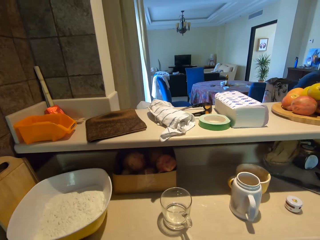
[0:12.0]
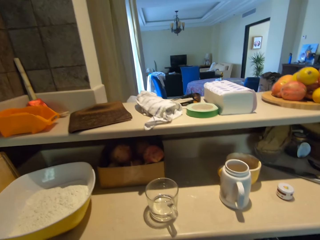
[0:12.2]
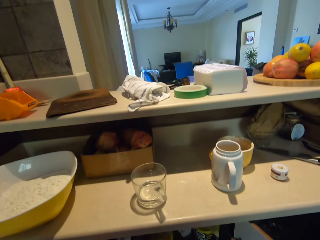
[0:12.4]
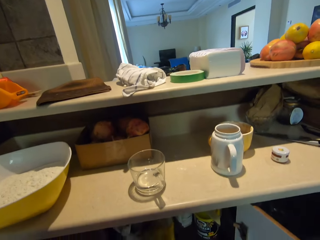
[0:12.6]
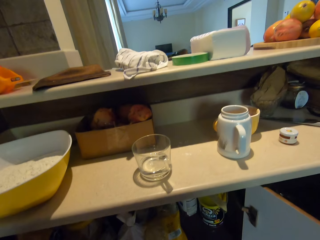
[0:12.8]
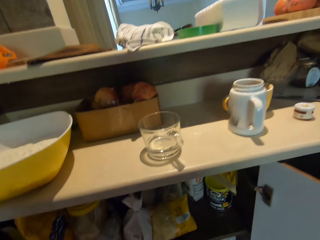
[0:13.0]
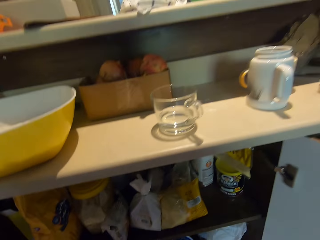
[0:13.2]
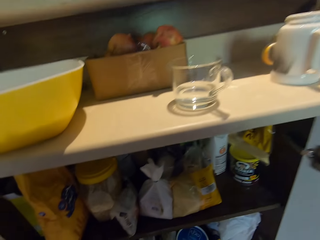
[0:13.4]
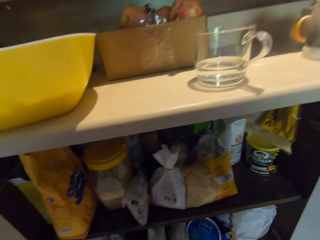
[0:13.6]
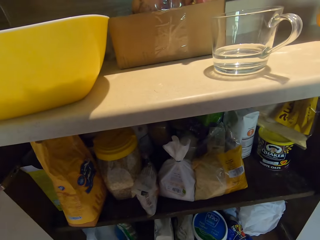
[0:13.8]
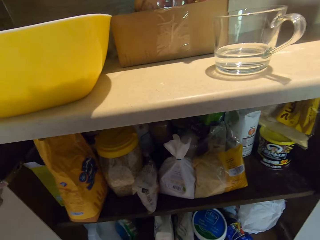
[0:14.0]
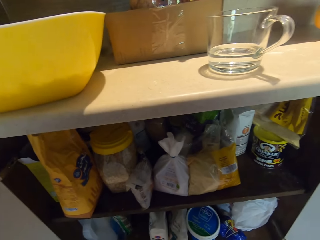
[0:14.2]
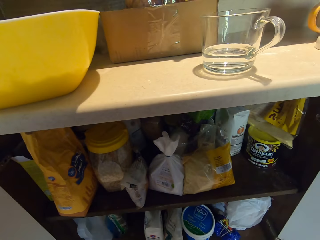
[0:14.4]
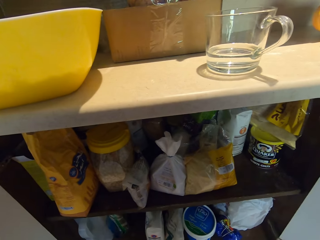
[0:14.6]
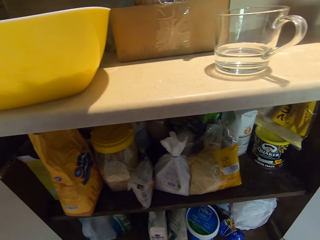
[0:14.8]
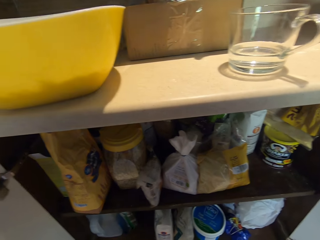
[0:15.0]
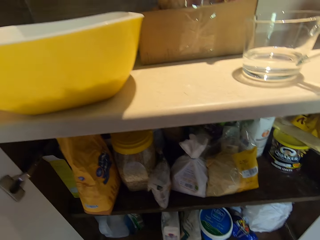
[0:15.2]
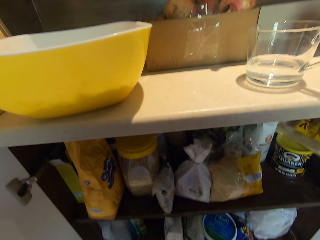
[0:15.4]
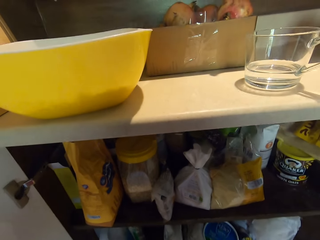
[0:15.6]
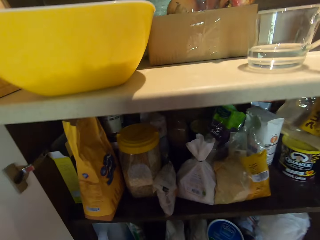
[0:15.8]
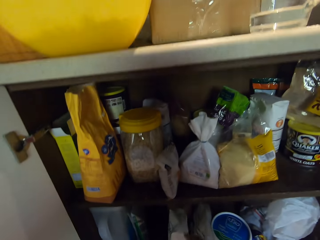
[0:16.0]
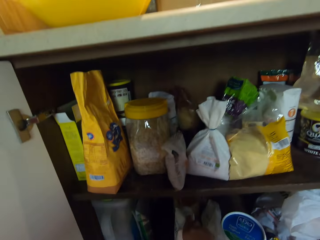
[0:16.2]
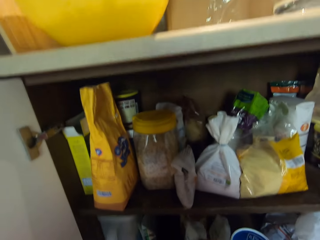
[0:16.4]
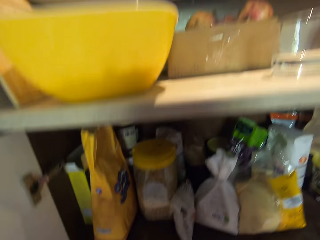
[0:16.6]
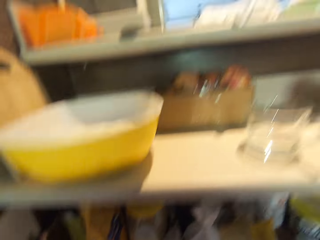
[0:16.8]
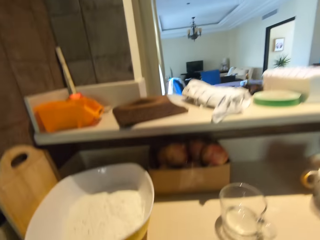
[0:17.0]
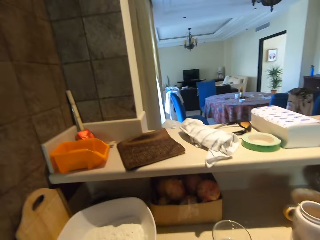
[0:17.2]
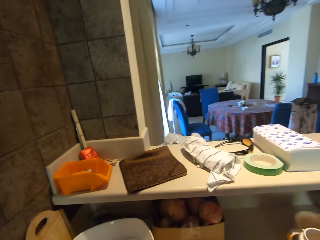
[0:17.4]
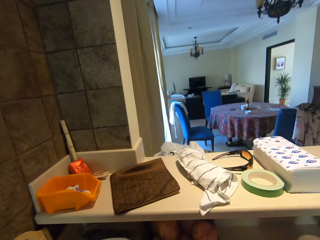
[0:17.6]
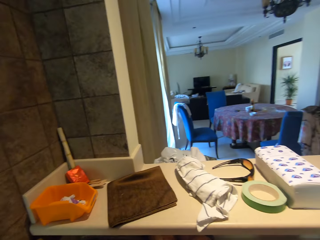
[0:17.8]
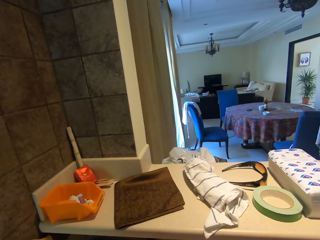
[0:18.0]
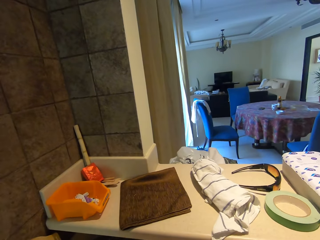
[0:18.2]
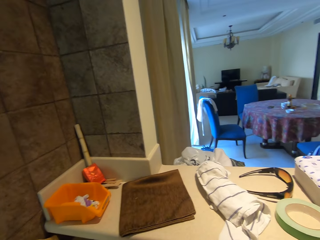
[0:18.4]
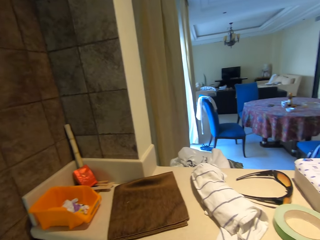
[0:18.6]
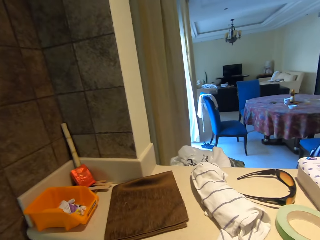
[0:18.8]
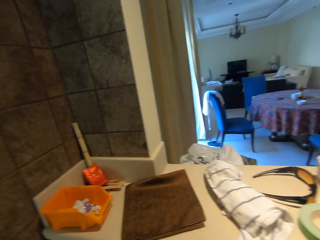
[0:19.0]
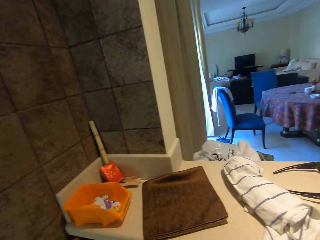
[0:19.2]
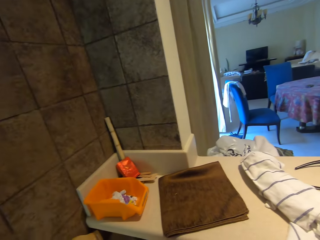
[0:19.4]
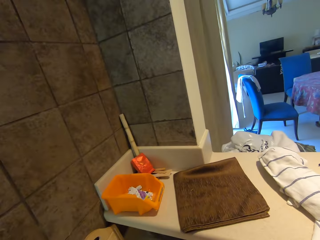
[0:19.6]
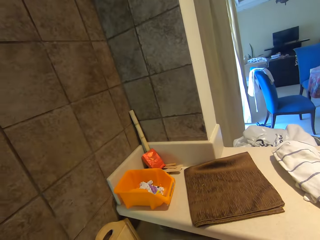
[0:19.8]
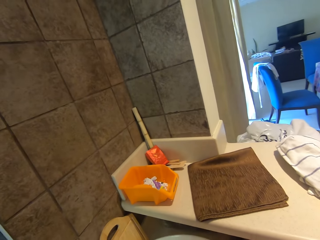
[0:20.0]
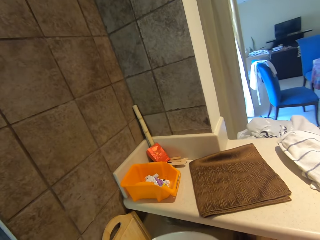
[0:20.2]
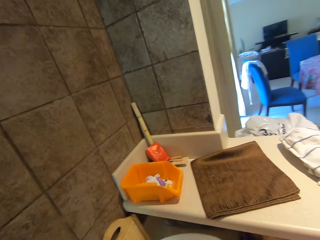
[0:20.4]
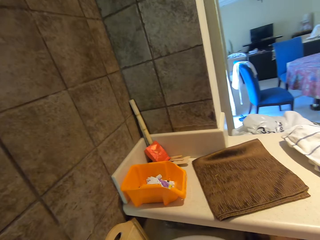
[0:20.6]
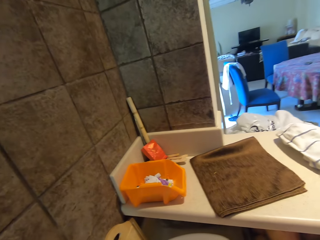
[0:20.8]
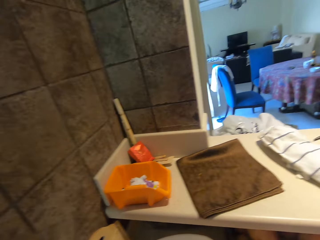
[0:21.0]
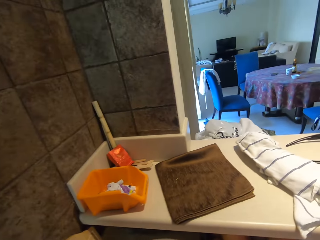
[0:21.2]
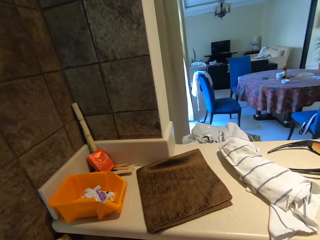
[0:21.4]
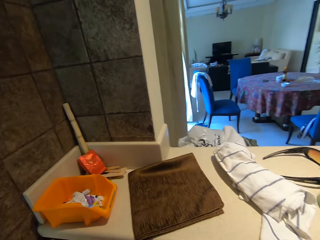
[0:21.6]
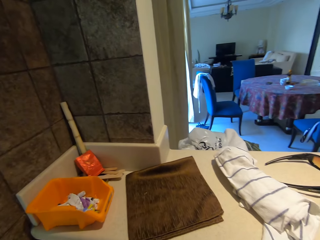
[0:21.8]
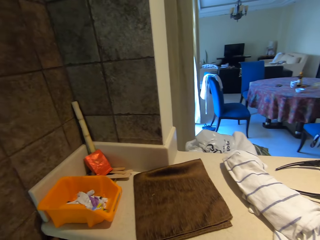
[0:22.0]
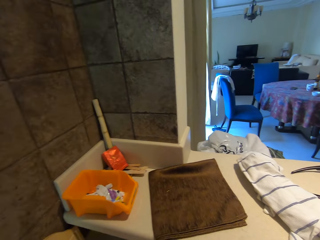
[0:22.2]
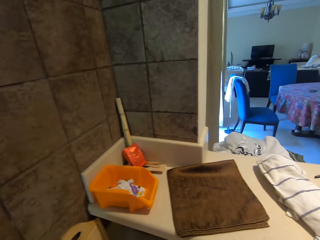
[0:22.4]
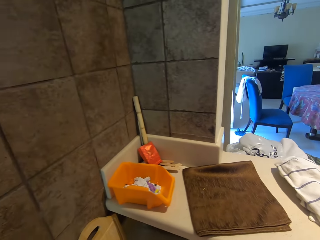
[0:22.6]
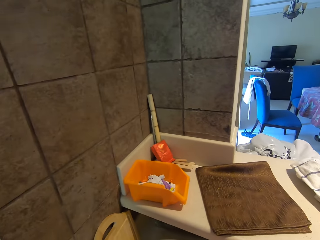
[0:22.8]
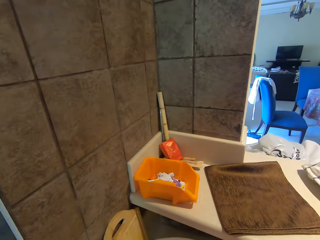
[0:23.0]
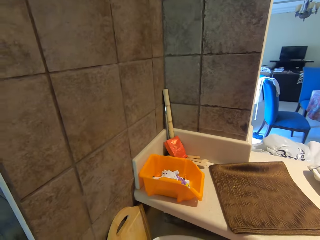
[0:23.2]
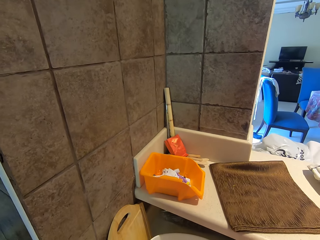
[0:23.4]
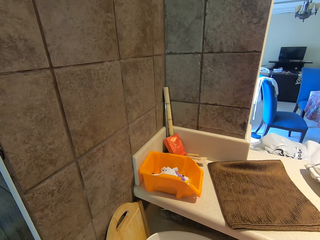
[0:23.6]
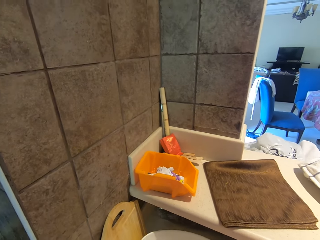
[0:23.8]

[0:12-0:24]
The camera wearer looks at the kitchen cupboard.

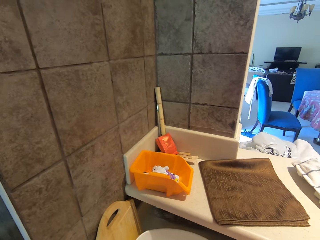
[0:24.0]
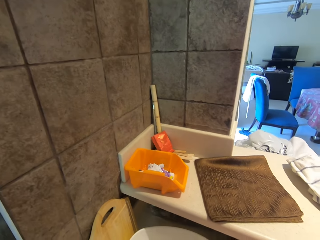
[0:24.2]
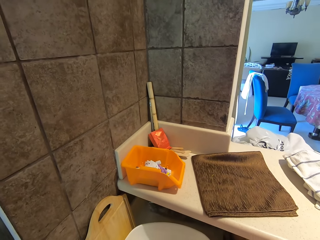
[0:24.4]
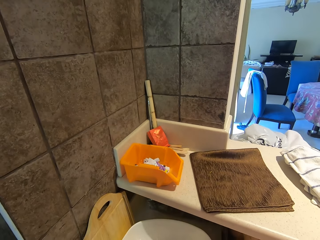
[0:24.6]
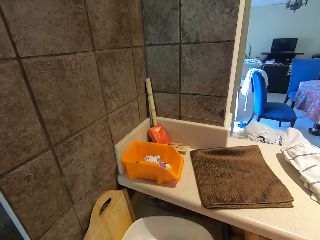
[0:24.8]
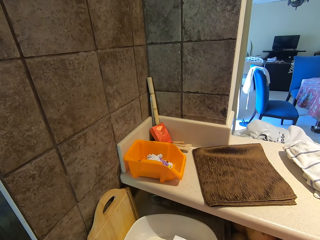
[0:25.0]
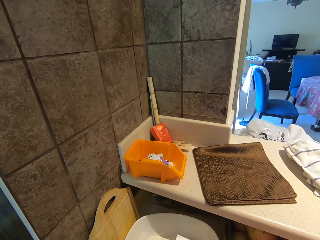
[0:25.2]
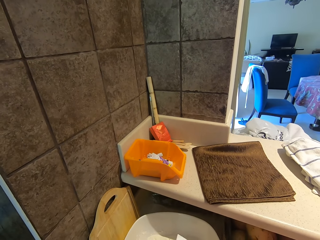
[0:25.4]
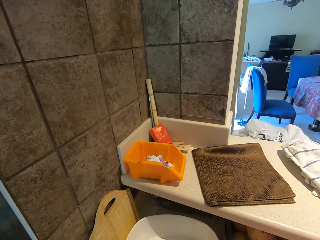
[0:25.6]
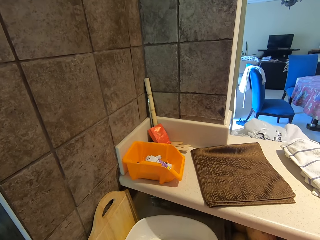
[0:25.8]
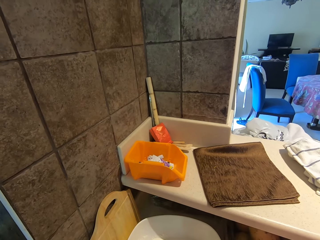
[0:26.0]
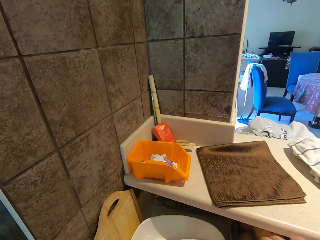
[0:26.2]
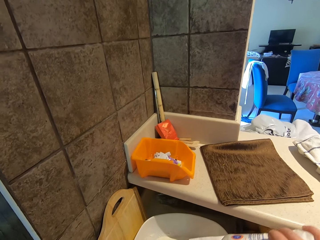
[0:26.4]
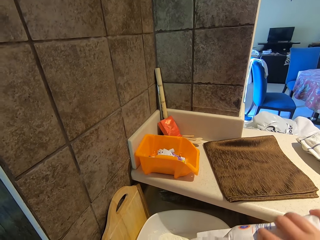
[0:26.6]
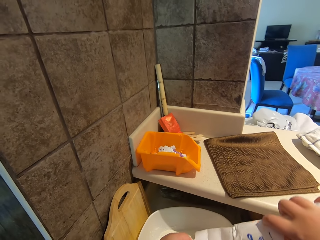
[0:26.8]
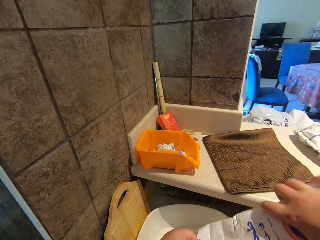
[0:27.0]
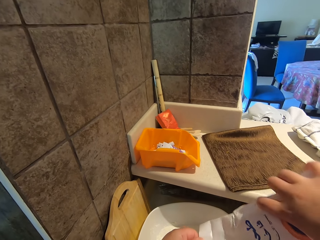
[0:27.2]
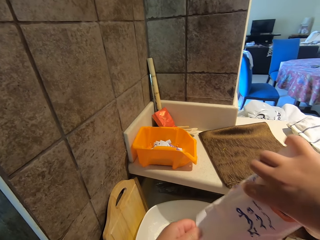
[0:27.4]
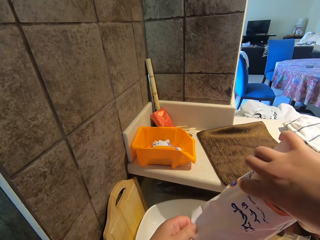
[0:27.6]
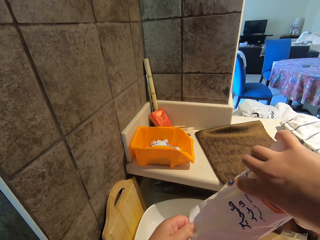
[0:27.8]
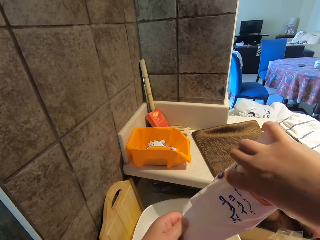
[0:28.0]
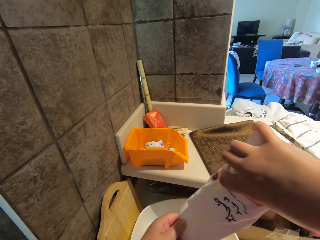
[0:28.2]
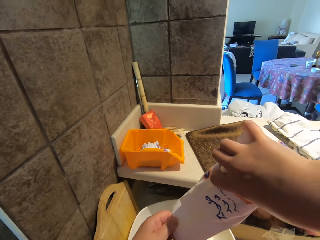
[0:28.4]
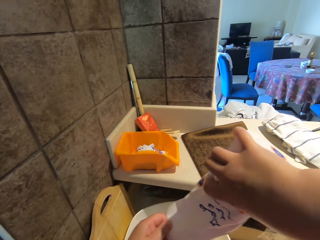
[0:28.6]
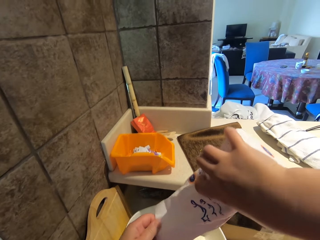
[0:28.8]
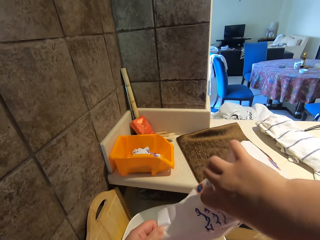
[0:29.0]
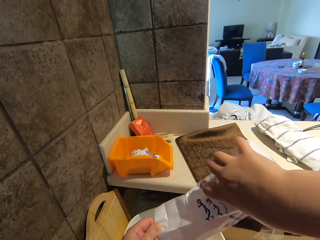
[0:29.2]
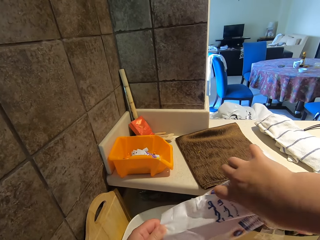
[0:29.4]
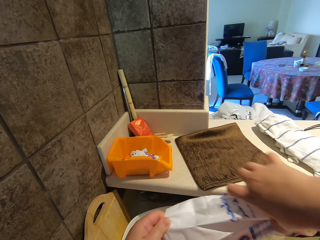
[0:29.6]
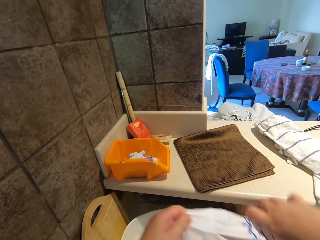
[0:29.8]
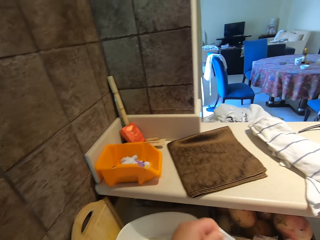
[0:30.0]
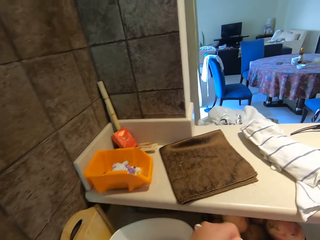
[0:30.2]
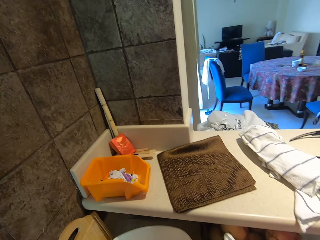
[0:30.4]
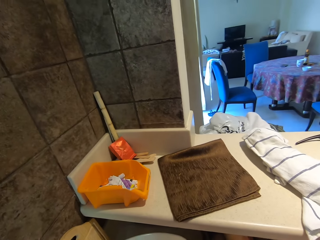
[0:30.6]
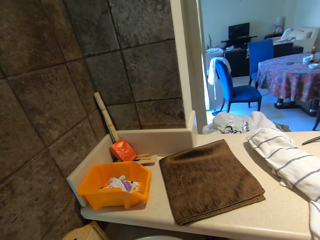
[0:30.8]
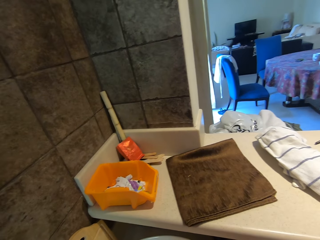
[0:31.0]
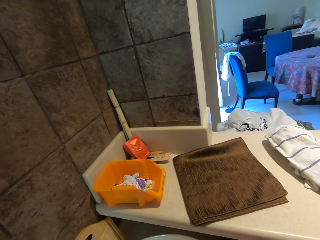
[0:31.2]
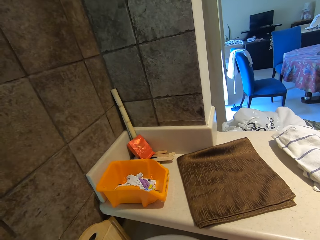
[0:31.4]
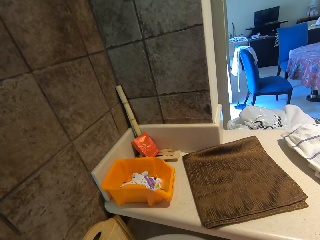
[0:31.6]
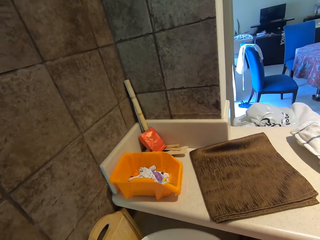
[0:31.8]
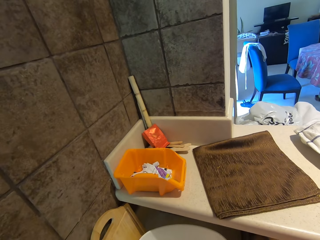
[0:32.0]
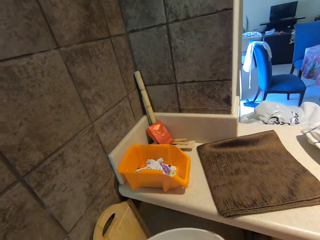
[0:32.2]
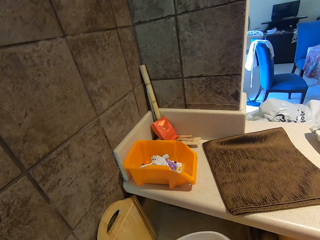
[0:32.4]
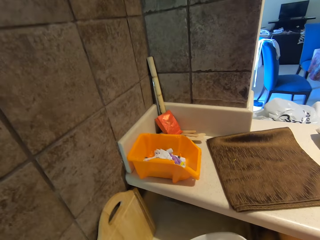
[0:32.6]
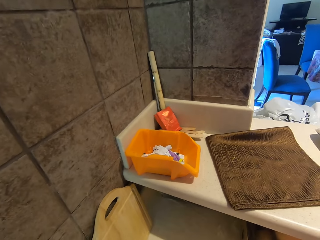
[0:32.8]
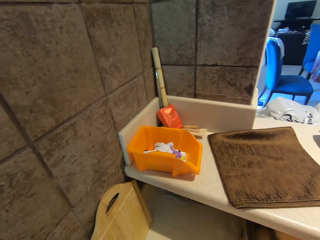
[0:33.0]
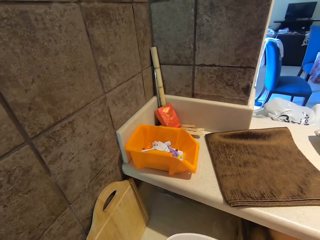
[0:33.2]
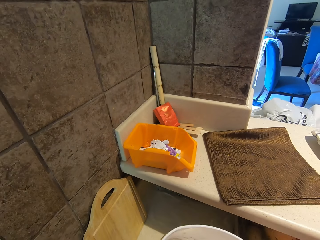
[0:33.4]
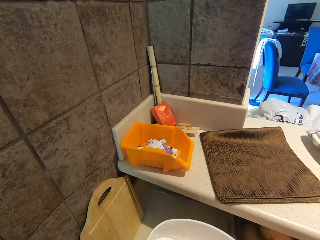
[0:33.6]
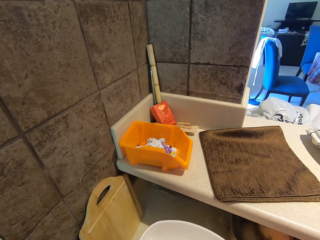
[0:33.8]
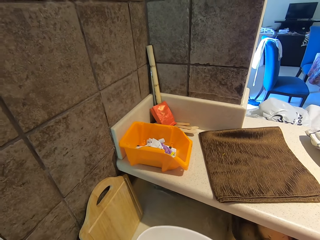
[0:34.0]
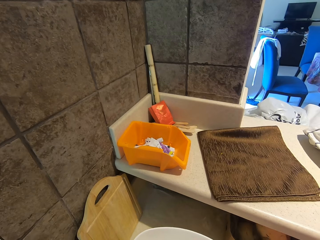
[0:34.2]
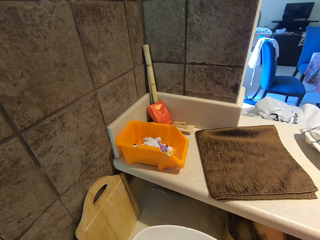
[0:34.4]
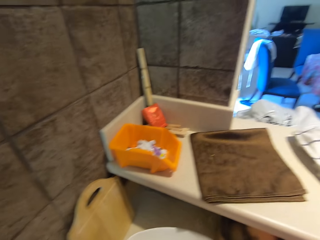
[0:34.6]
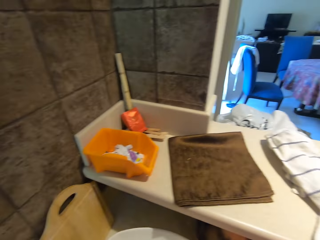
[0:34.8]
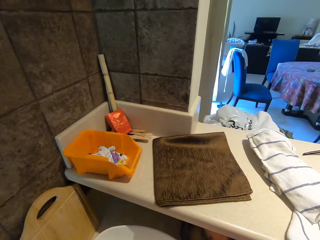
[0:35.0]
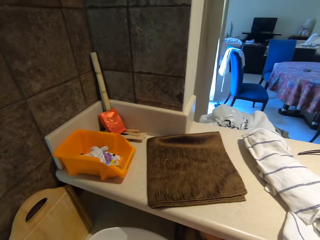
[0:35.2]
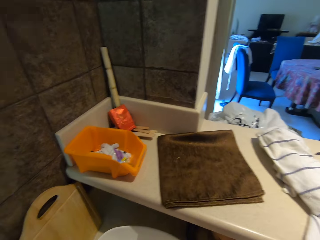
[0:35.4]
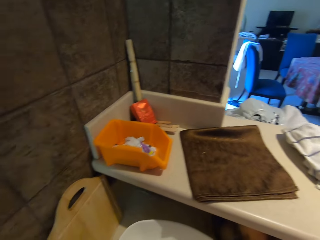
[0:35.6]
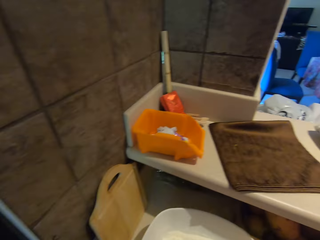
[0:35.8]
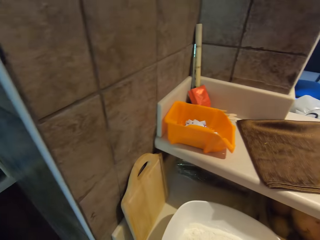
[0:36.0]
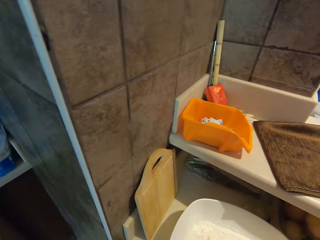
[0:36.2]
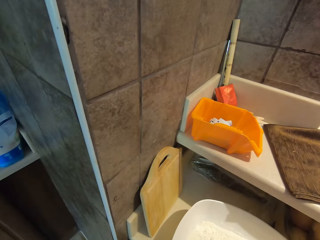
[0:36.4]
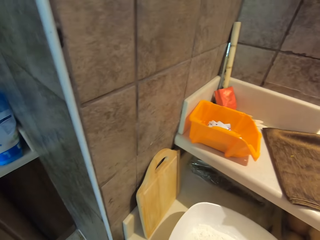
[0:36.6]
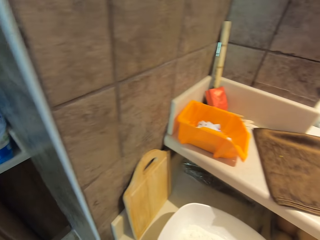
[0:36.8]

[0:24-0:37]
The camera wearer pours flour on a dish. They lower the flour packet.
